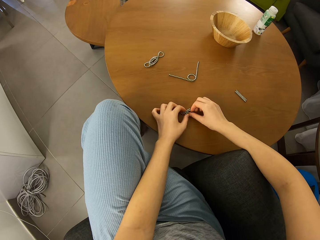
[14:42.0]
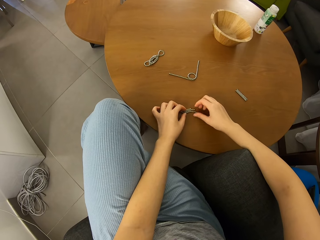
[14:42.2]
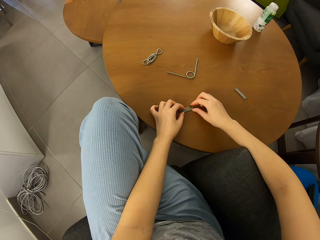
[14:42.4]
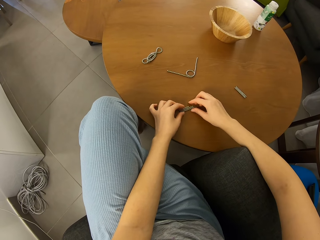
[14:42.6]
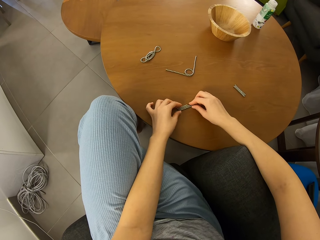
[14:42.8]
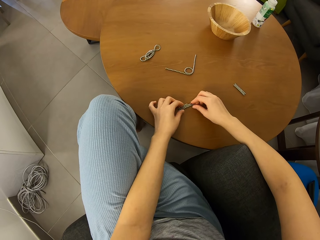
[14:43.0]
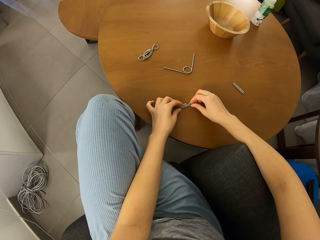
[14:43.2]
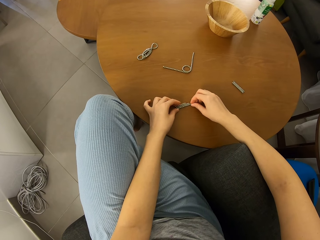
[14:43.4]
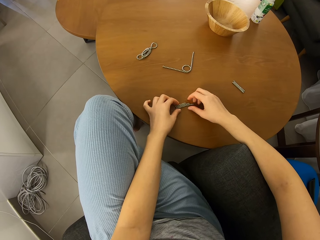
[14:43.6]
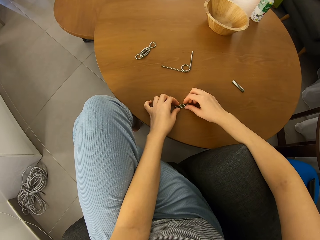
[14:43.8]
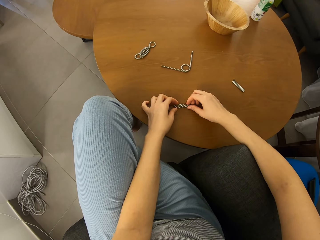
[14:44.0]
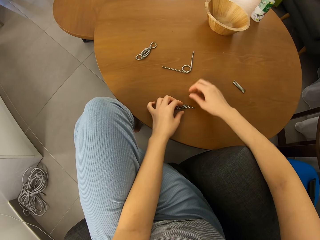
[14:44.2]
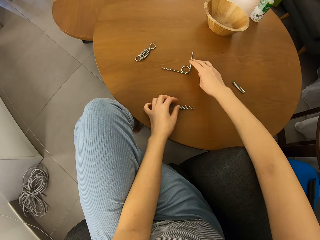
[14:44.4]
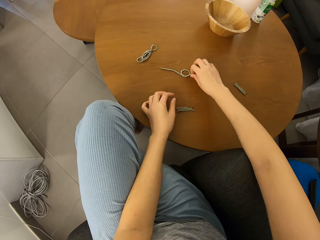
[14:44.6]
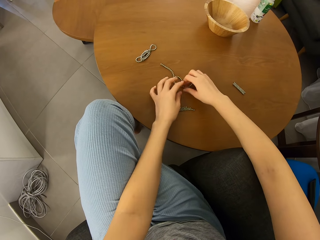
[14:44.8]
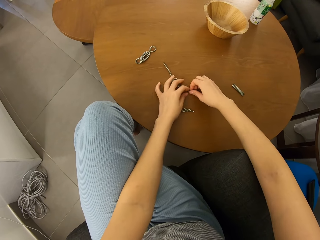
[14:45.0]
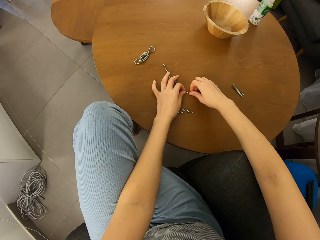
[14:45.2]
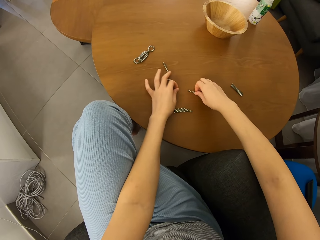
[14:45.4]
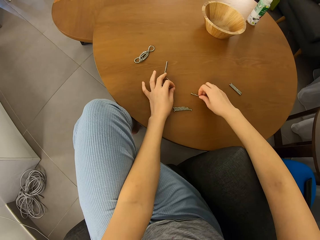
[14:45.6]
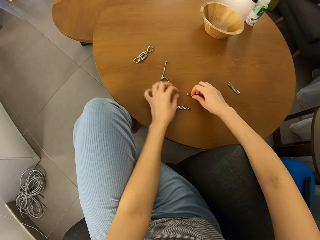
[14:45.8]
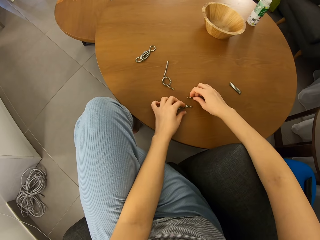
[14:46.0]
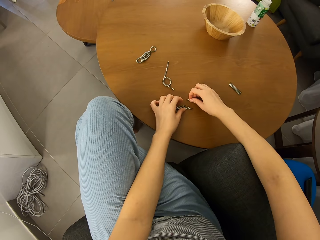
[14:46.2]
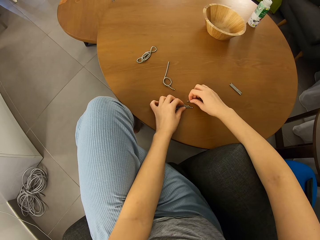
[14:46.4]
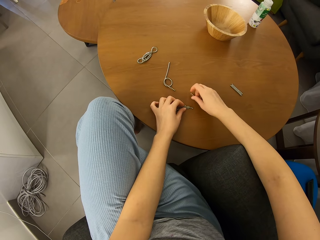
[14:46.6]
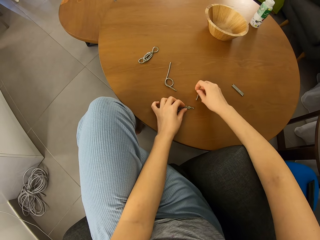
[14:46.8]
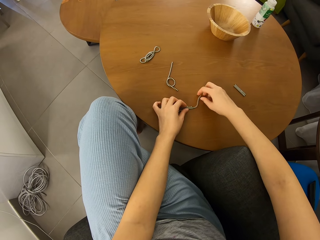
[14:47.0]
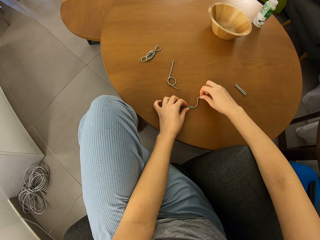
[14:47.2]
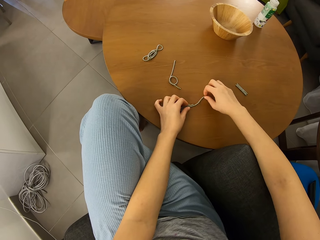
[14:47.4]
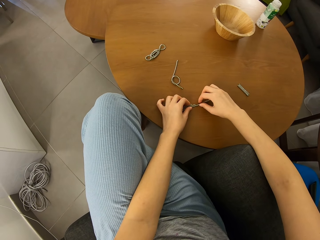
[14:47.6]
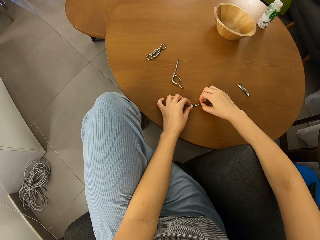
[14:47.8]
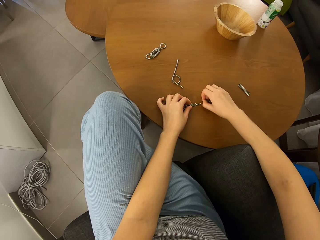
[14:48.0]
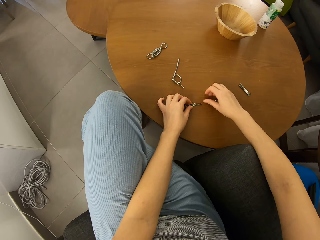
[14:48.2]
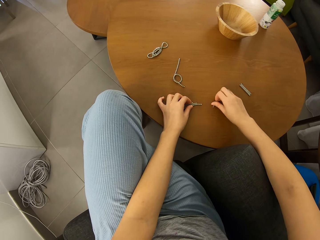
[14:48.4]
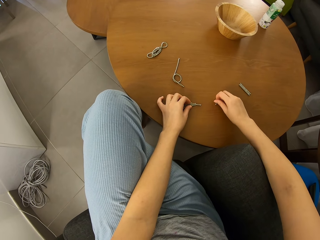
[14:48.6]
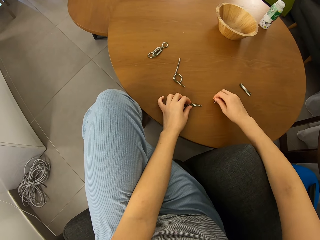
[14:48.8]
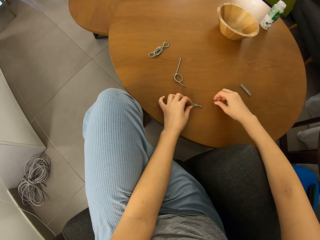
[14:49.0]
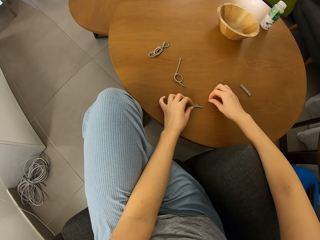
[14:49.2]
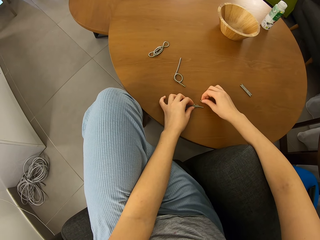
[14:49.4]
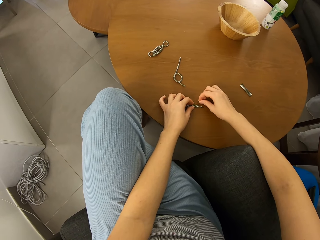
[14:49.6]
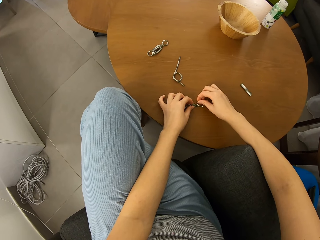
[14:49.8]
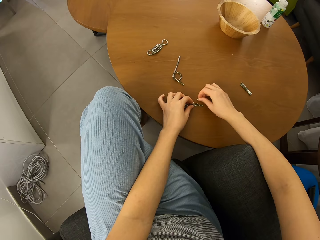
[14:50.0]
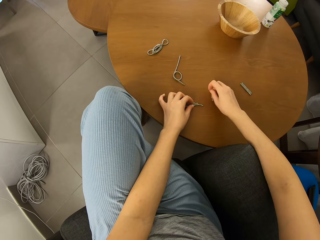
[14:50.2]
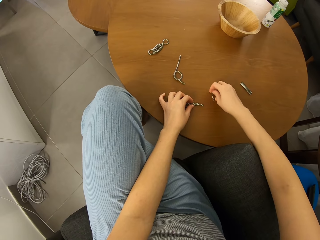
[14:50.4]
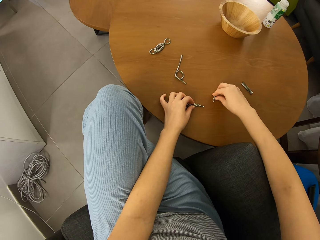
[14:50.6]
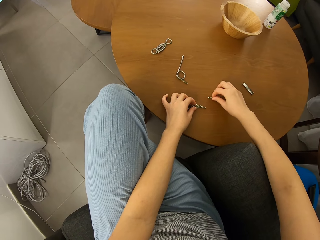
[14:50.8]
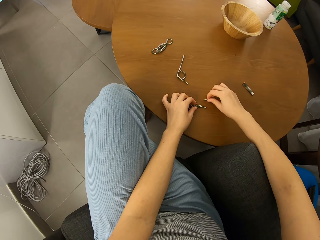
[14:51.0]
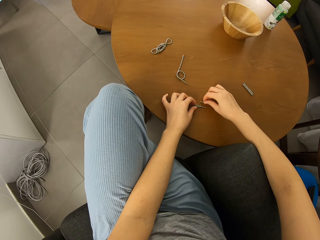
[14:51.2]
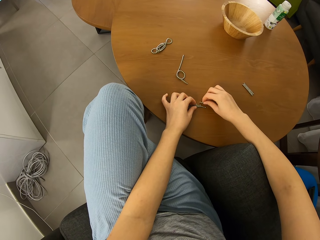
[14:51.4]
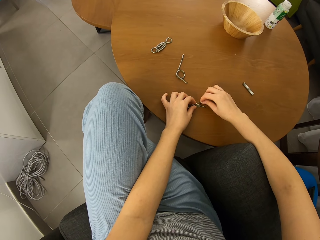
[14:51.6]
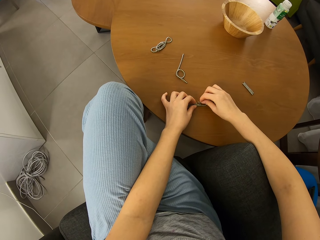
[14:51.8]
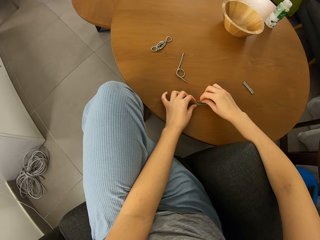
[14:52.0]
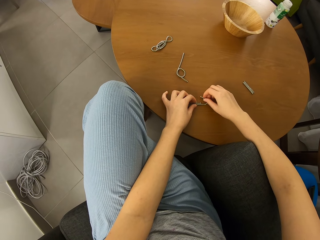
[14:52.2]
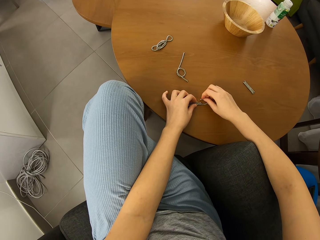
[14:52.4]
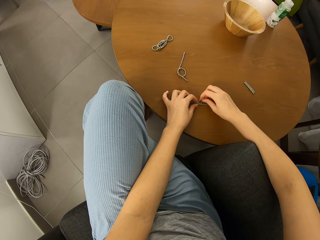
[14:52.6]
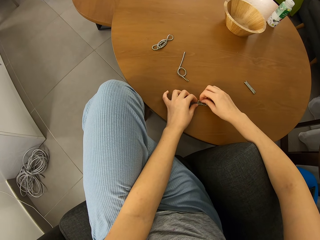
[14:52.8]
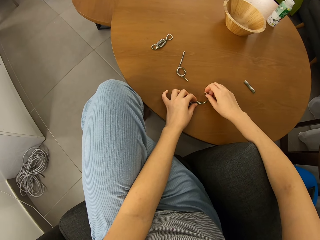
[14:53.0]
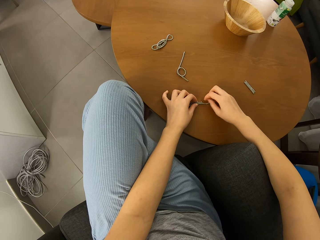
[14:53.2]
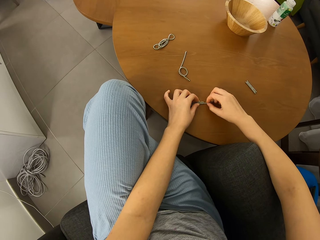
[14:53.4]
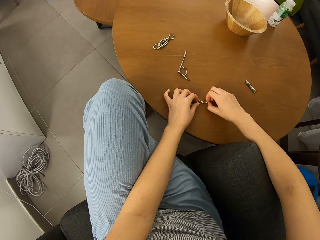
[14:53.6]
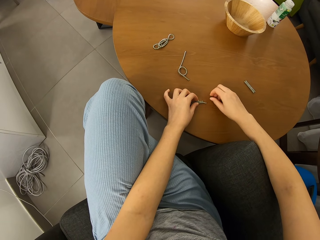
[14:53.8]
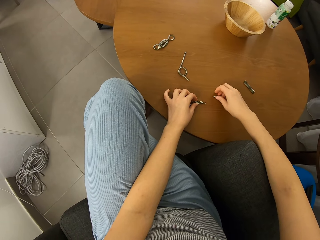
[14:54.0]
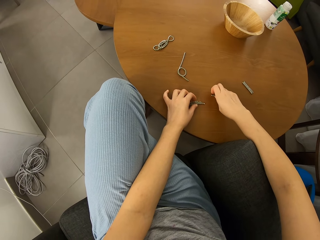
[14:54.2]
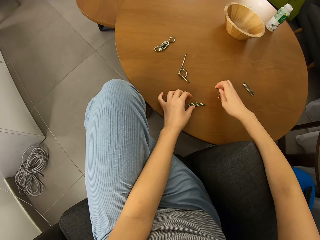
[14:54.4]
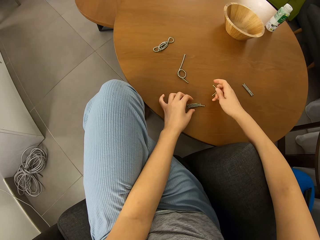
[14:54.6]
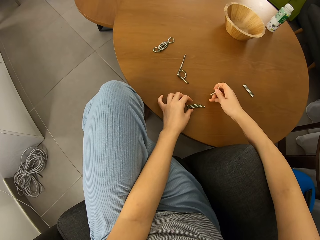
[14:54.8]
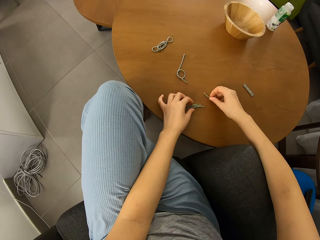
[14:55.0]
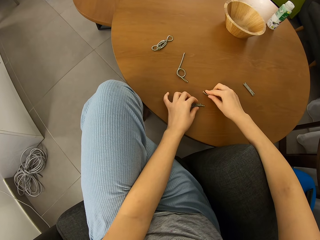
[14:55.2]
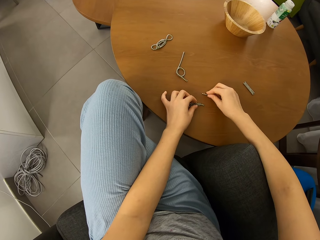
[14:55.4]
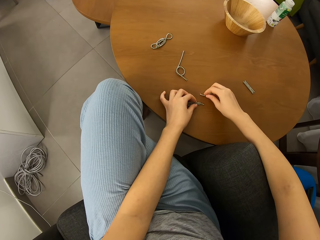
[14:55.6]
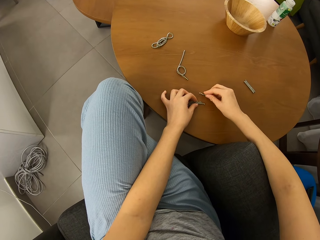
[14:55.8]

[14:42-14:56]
The camera wearer joins the magnetic beads together. They form a shape. They move the neodymium magnet spheres. They cut a piece of the neodymium magnet spheres. They join the magnetic beads together.

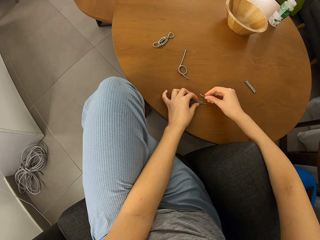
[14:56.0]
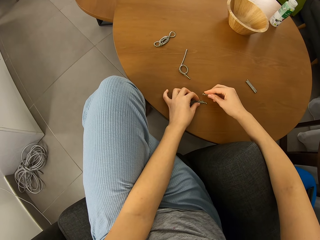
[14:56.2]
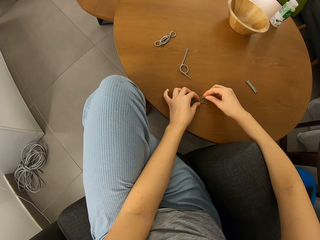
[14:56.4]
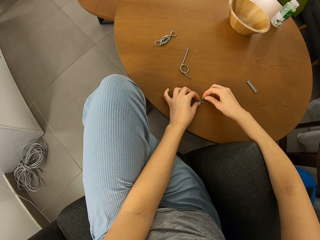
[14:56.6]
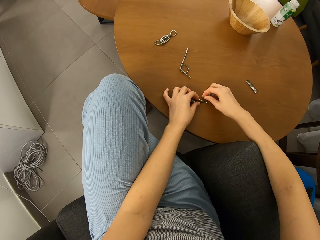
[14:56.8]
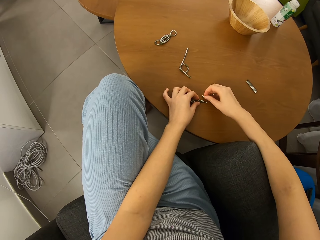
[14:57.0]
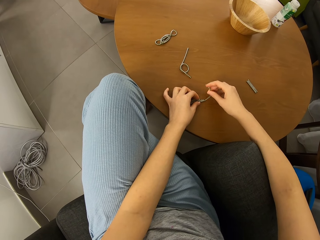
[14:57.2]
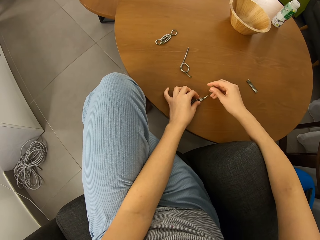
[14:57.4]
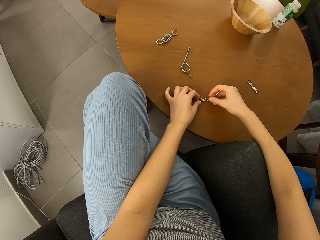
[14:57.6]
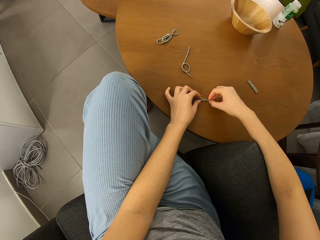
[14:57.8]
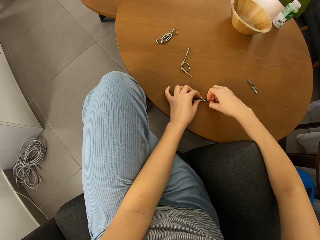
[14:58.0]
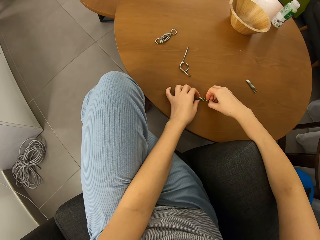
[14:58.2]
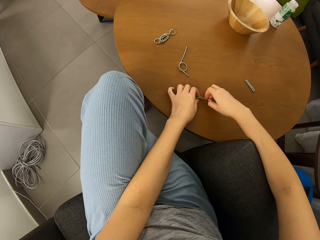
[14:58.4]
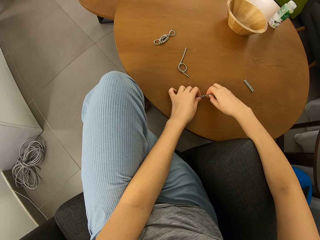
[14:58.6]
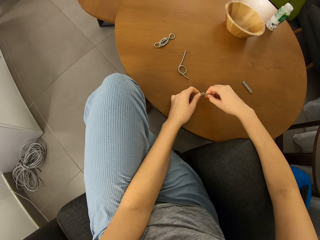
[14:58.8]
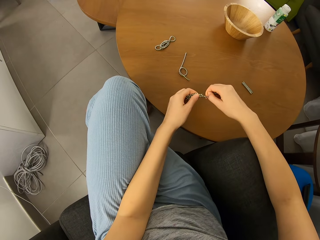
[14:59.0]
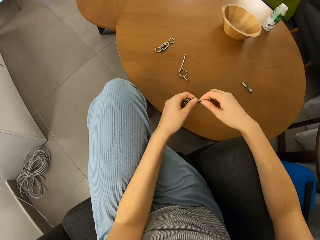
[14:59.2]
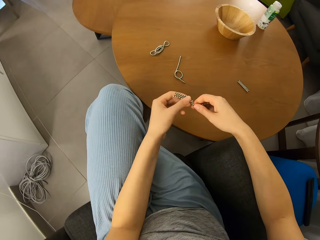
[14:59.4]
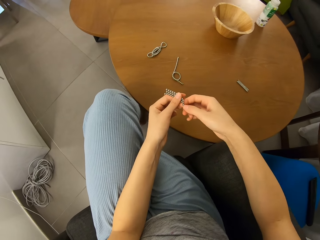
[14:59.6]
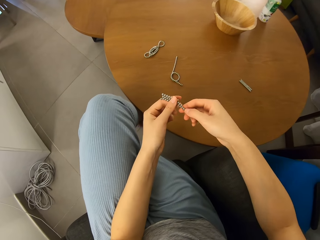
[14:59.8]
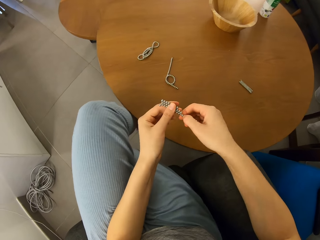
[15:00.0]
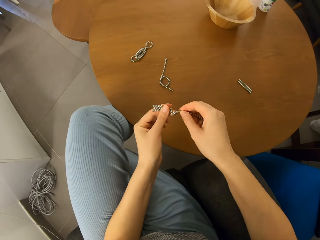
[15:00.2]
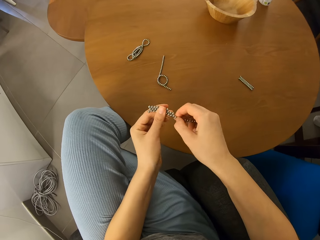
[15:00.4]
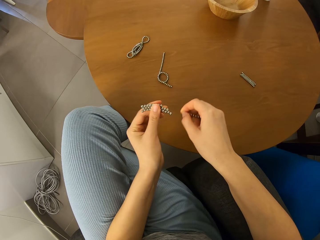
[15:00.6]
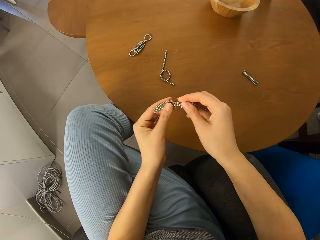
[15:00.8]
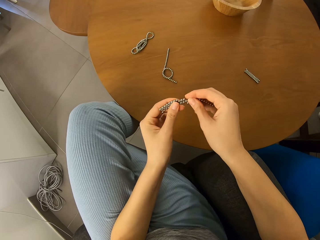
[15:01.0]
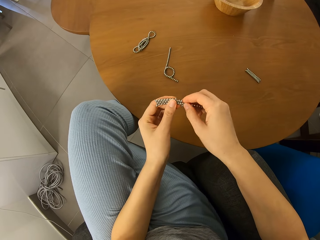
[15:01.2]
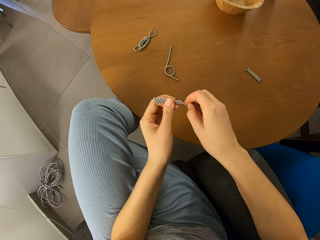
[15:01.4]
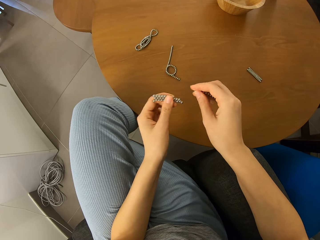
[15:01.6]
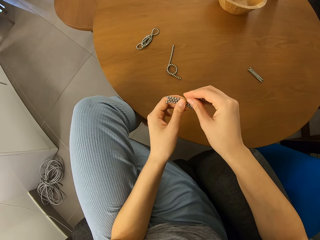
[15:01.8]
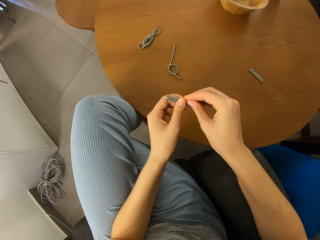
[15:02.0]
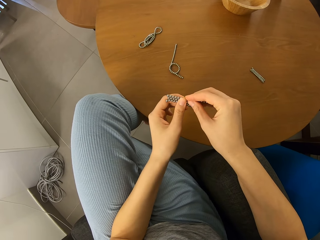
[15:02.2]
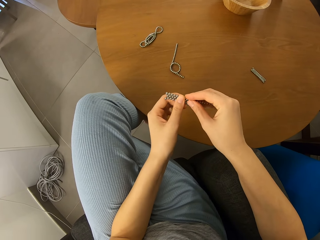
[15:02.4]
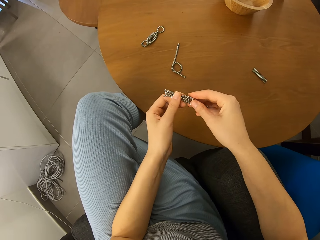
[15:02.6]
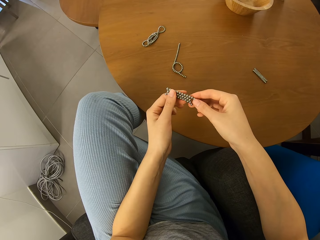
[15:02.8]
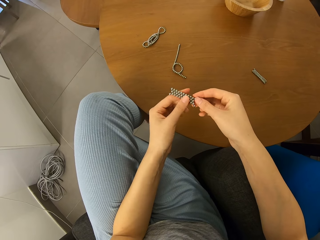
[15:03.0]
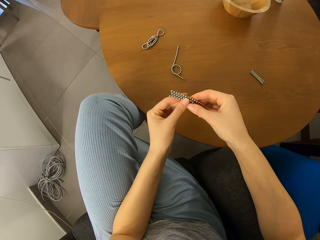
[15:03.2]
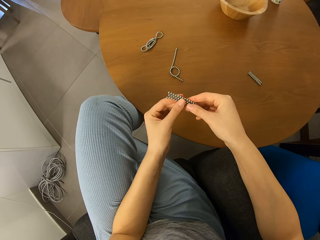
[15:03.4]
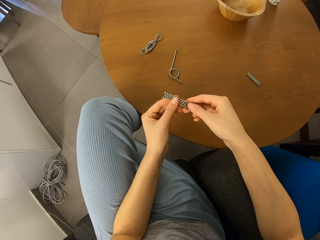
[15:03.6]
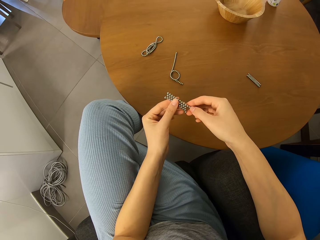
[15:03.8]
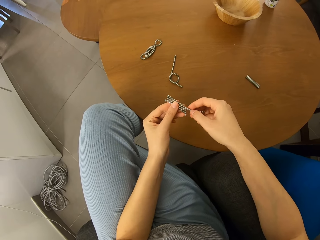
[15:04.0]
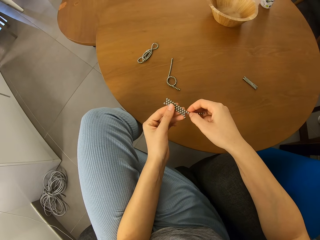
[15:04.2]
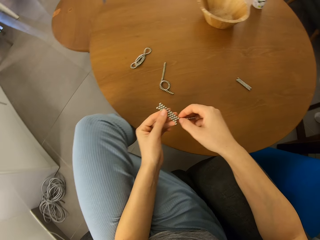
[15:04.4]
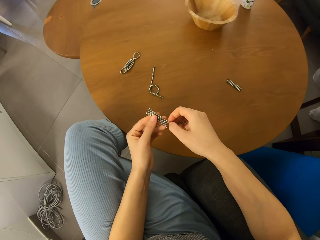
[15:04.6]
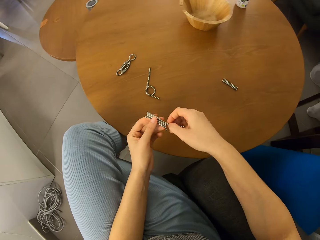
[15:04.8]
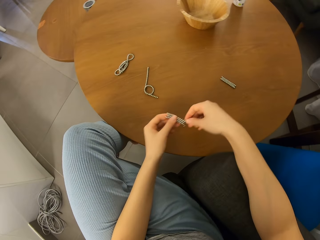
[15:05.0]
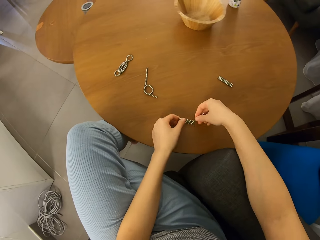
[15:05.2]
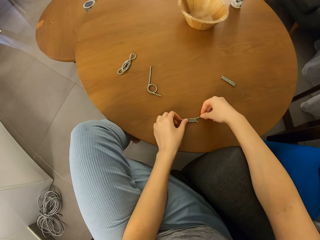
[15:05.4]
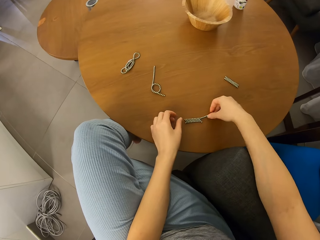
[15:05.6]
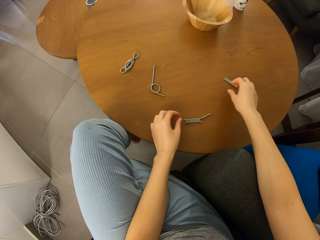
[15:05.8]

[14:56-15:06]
The camera wearer picks up neodymium magnet spheres with hands. They adjust the magnetic bead. They put down the neodymium magnet spheres.
